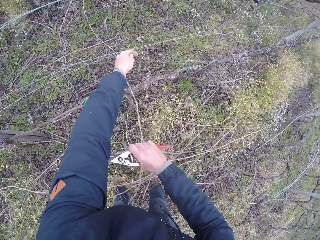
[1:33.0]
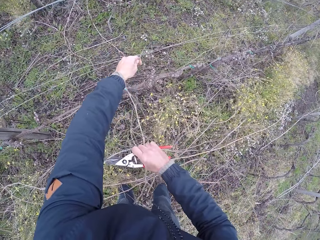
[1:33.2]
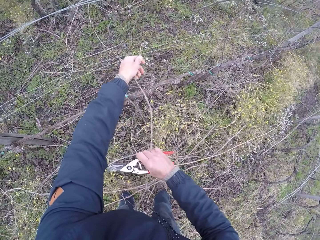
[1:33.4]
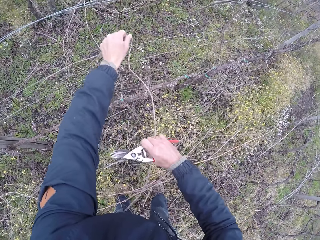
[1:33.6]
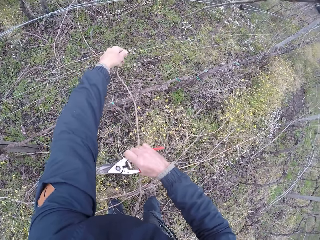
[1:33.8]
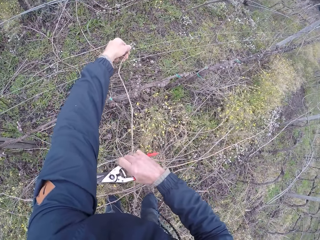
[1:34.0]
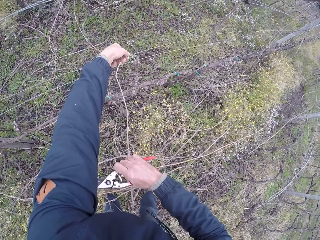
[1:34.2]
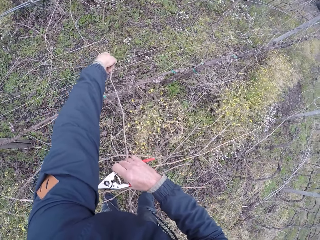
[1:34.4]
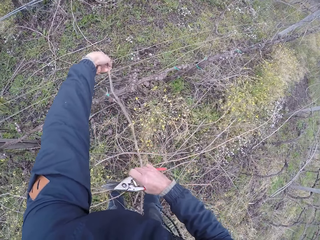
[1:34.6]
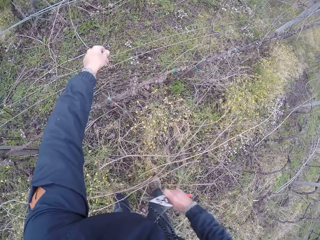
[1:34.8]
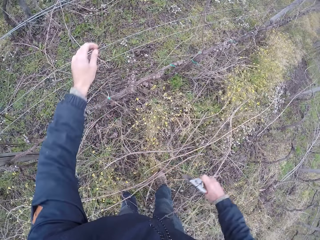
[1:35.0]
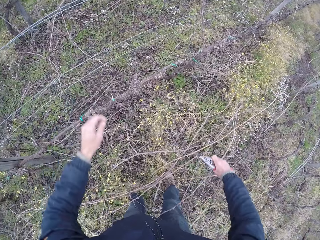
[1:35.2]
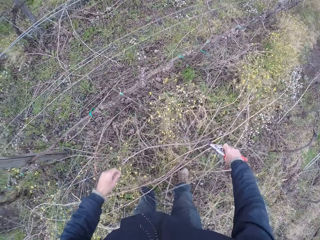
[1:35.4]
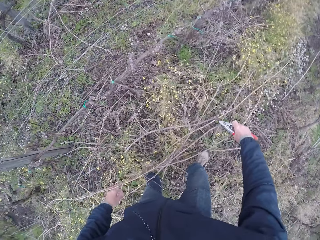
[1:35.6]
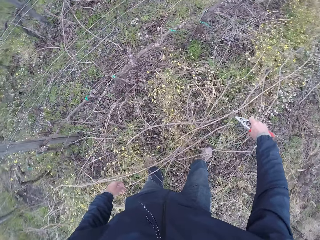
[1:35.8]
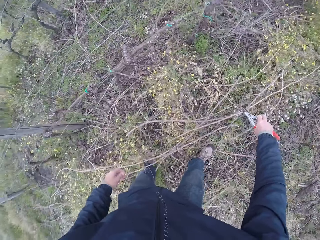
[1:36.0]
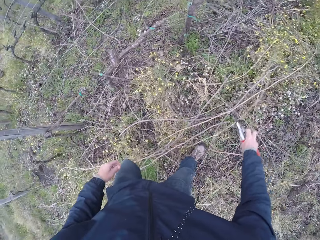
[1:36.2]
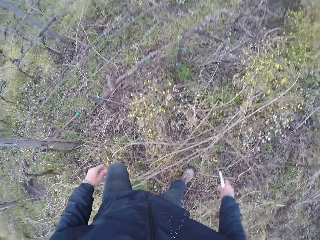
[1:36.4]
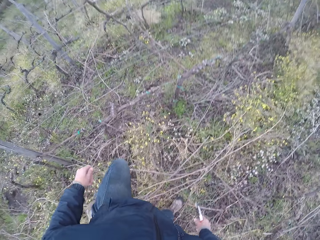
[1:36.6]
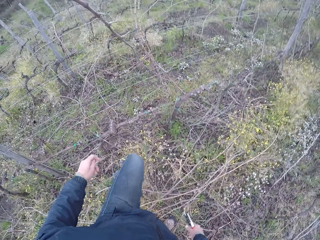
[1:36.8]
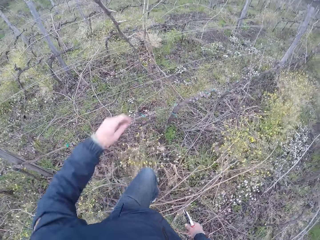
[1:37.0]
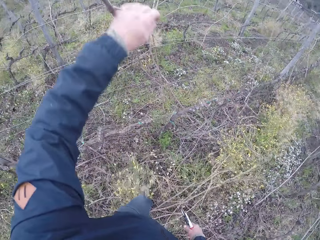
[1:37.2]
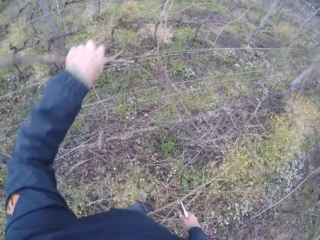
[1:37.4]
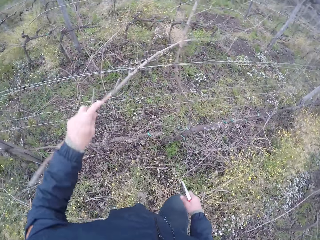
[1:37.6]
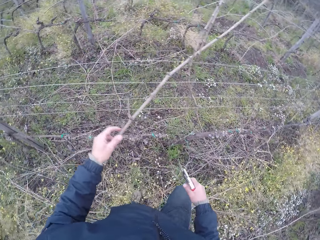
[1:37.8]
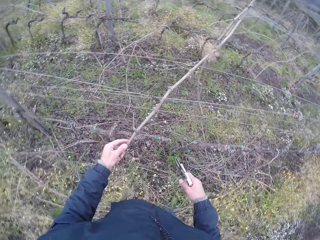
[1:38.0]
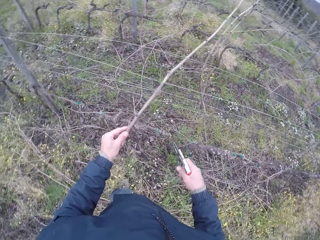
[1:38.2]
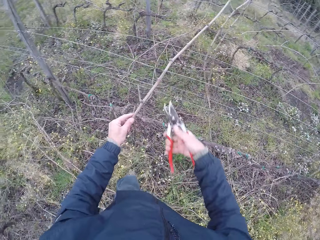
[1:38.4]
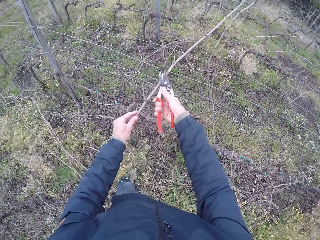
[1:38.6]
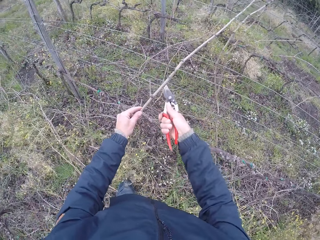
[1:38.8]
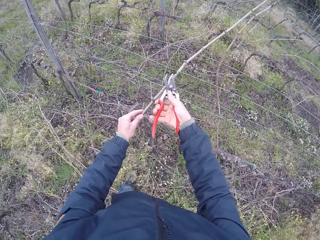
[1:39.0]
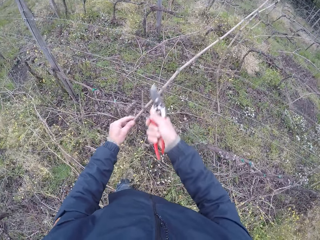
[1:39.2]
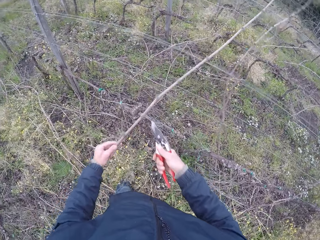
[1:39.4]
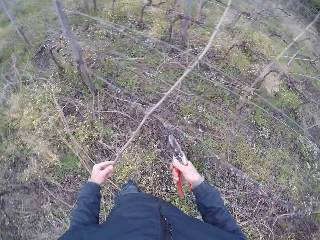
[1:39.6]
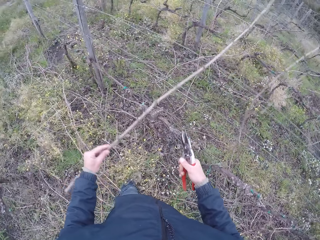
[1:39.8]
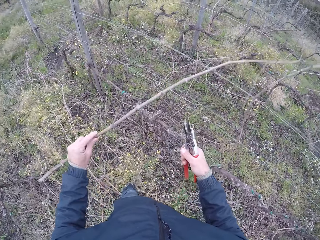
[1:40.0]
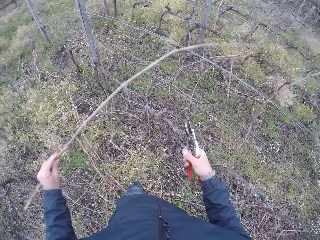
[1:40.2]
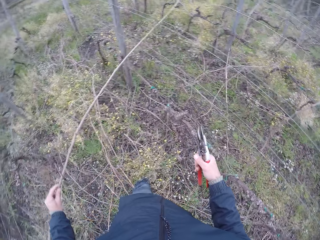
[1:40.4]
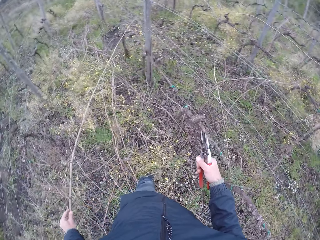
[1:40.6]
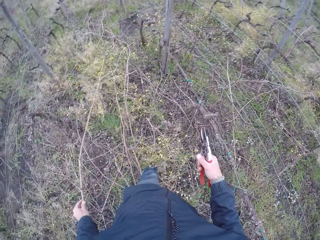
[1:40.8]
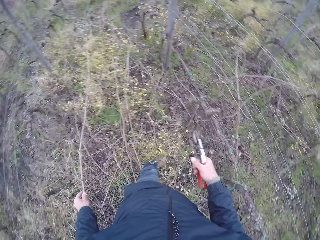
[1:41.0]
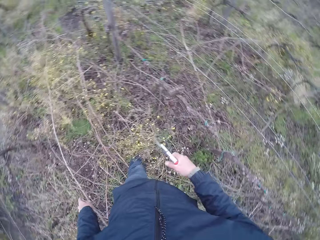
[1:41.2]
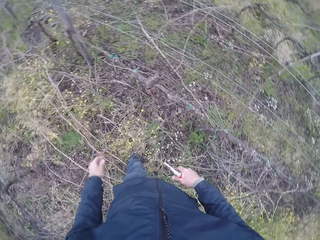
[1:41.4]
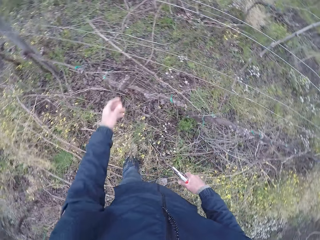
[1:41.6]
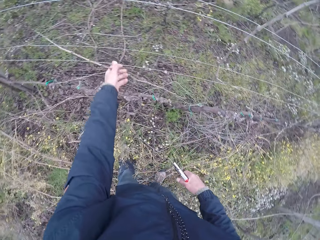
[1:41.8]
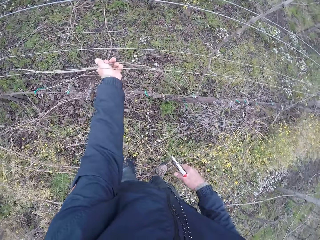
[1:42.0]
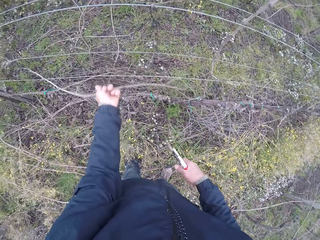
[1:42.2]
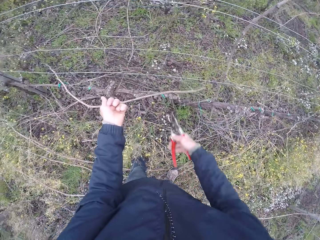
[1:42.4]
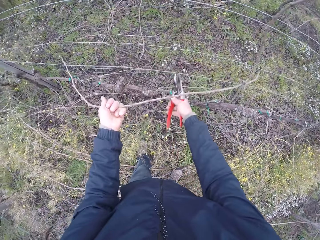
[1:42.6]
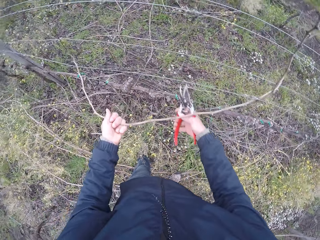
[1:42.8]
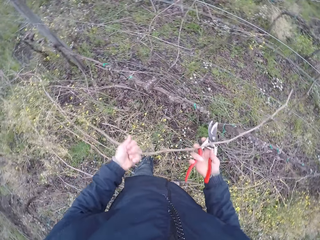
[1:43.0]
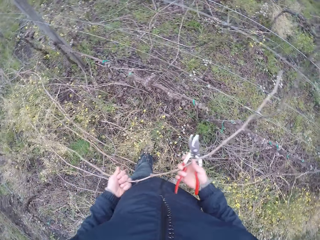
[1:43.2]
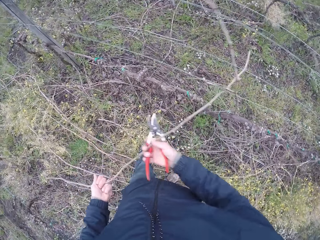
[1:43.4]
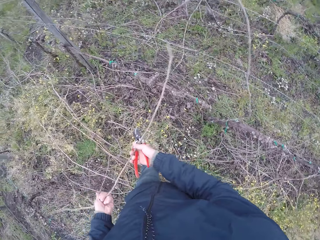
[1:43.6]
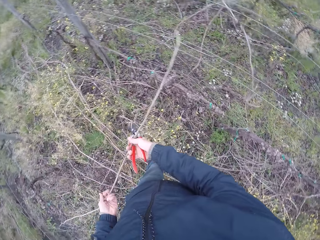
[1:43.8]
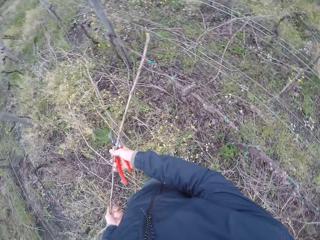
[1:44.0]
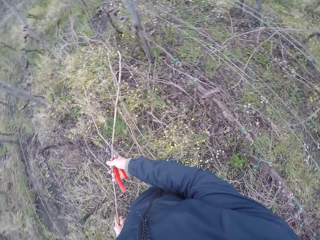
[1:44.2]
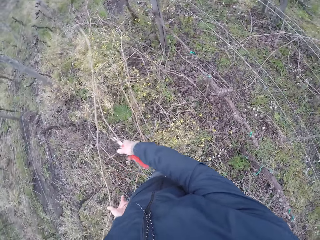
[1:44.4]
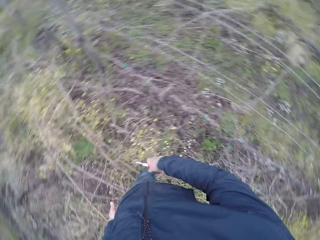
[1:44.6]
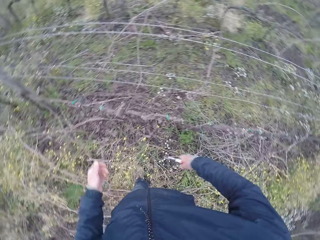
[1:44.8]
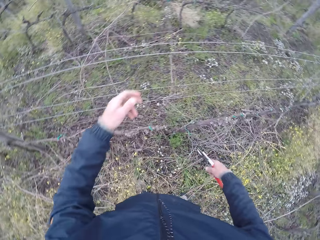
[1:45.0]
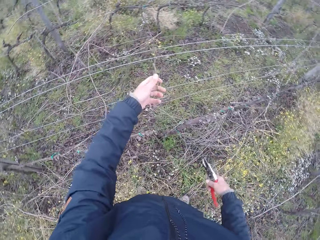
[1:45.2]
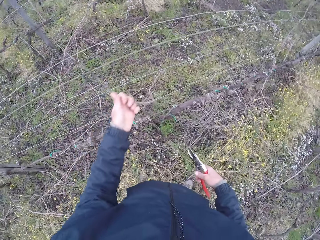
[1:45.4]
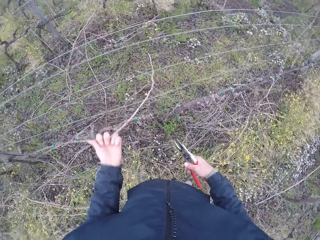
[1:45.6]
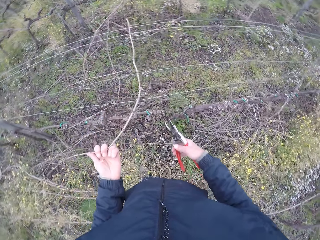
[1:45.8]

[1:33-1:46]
The camera wearer drops the dead branch or stem in her left hand on the ground. She moves the leg. She pulls a dead branch from the wire fence with her left hand. She holds the stem. She cuts the dead branch in her left hand with the plier in her right hand. She removes the stem with her hand. She puts the stem down. She removes the stem with her hands. She drops the dead branch in her hands on the ground. She pulls out a dead branch from the wire fence with her hands. She holds the stem.

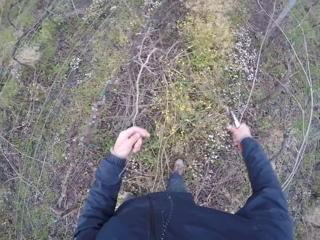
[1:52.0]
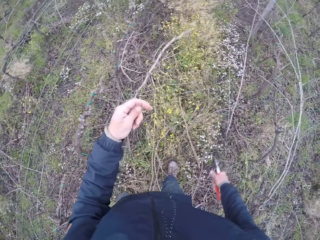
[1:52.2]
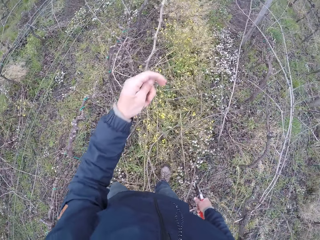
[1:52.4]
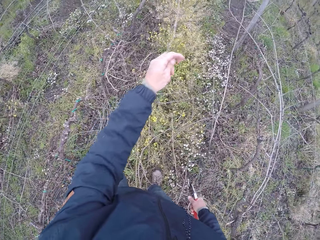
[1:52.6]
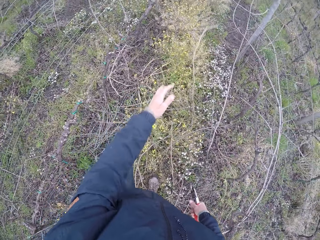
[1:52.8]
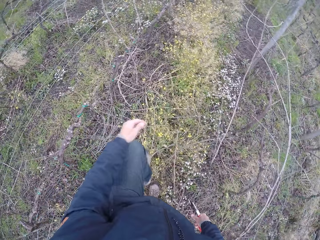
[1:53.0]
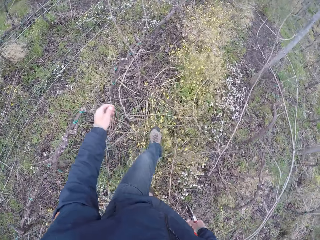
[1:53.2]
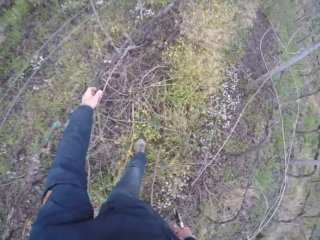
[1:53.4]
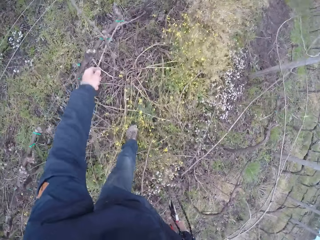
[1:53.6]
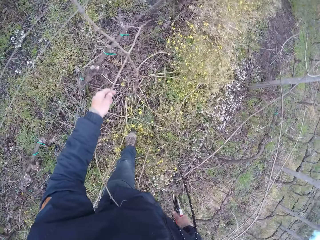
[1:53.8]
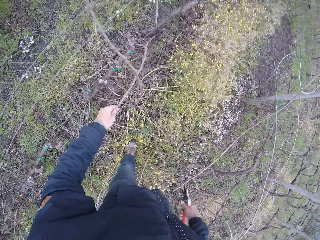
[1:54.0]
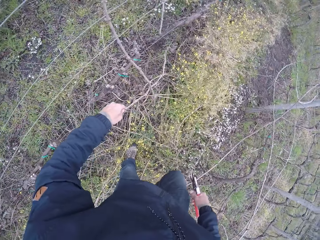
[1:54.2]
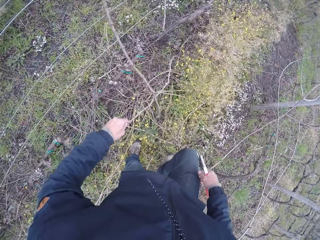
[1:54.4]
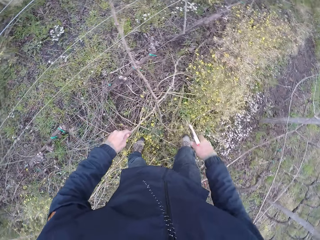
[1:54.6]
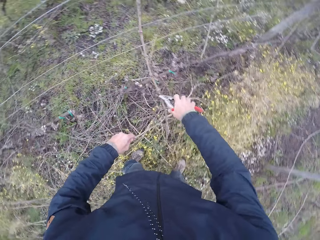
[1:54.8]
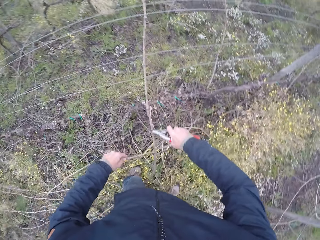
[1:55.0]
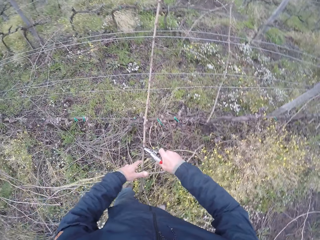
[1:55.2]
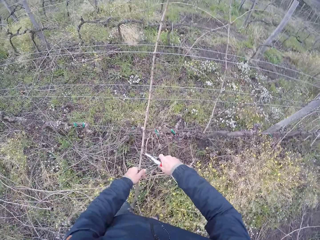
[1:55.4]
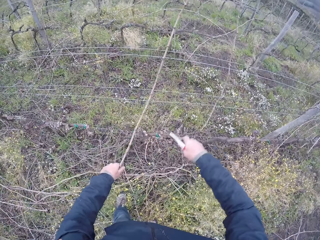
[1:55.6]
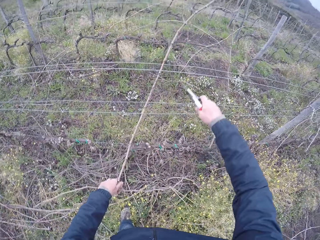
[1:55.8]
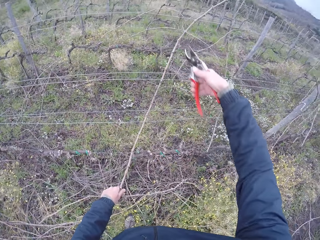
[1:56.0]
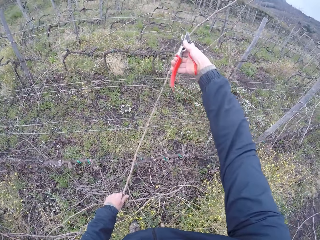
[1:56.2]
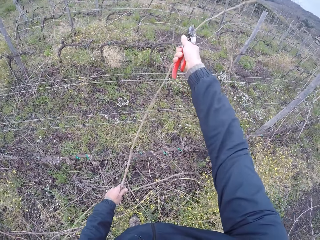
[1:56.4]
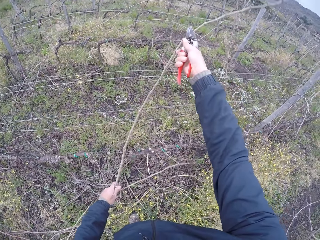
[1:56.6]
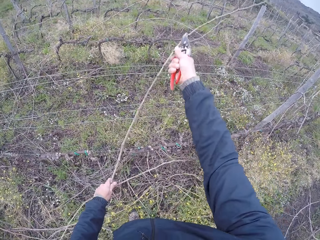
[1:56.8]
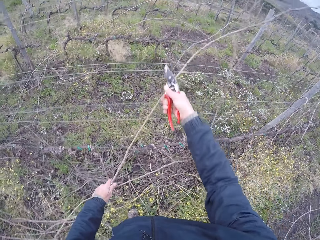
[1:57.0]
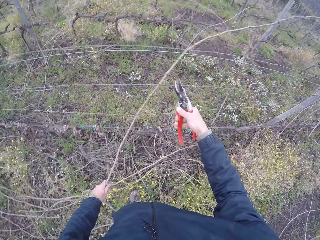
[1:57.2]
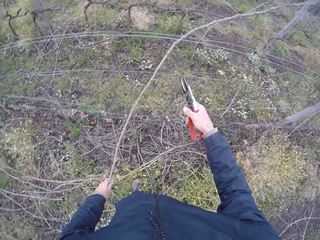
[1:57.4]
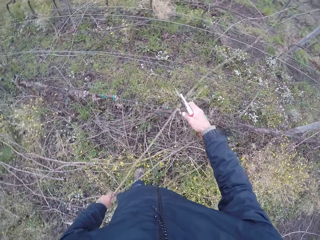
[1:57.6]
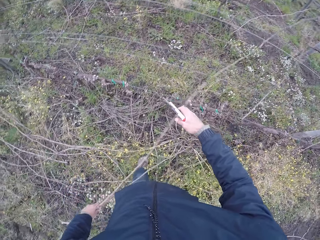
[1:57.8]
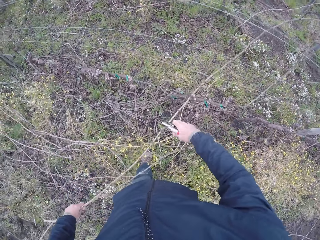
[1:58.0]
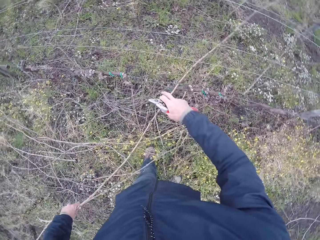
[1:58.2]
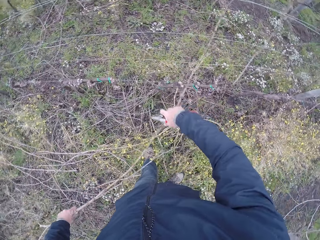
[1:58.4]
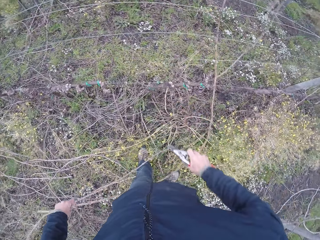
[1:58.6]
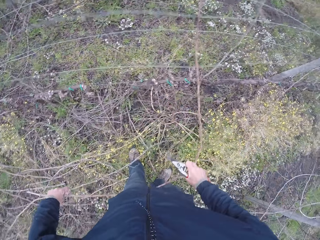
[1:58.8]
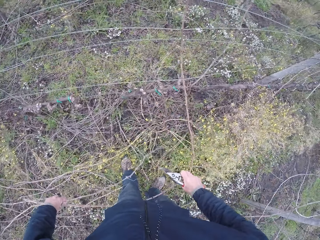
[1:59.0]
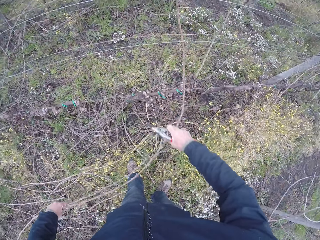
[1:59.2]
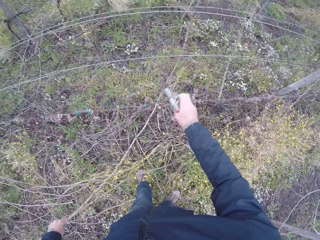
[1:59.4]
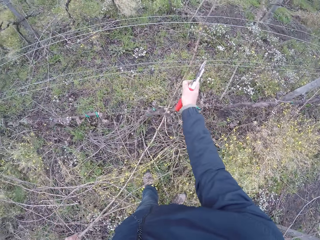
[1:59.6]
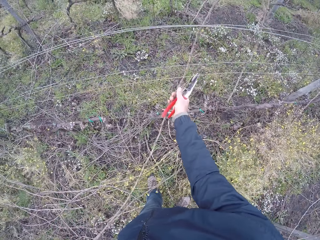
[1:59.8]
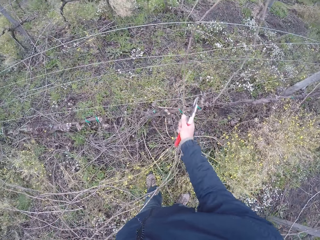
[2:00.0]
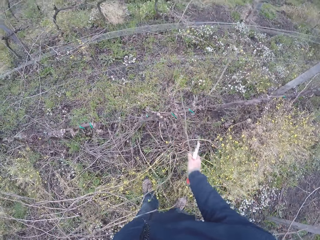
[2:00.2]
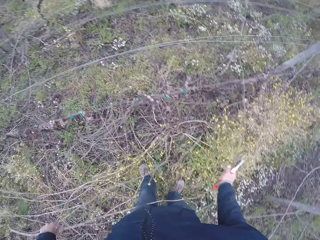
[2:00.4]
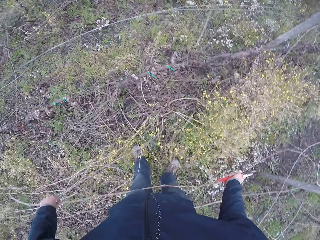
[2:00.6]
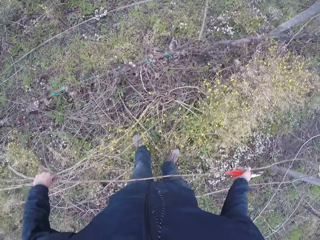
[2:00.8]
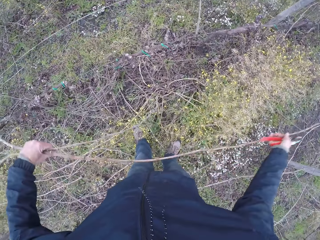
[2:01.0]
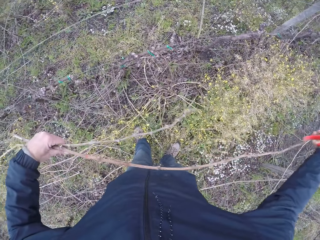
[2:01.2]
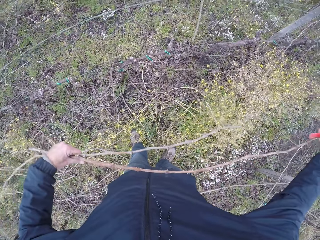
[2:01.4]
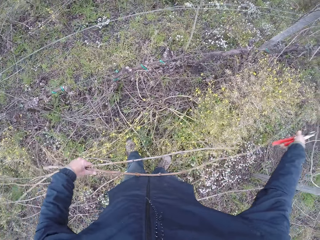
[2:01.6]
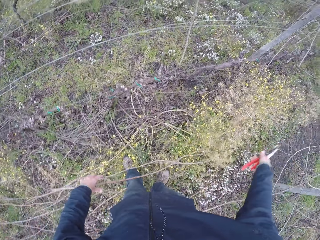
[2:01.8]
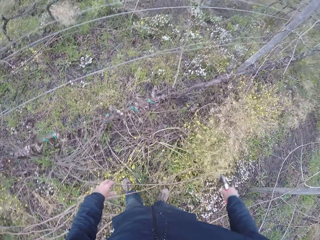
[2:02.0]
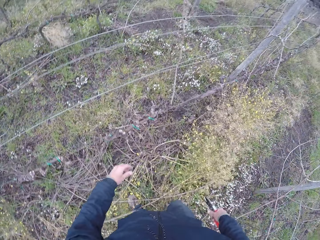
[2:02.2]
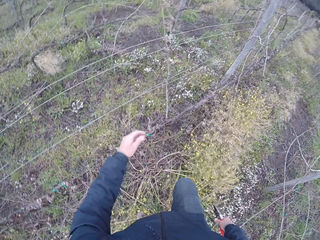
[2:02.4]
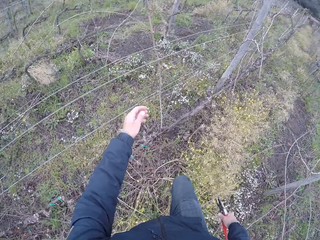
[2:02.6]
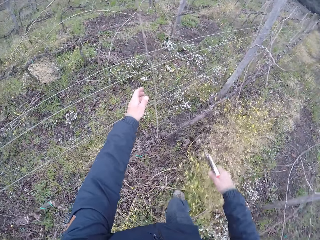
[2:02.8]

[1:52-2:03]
The camera wearer drops the dead branch or stem in her left hand on the ground. She picks up a dead branch from the ground with her left hand. She holds the stem. She cuts the dead branch in her left hand with the plier in her right hand. She pulls out dead branches from the wire fence with her hands. She holds the stem with her hands. She drops the dead branches in her hands on the ground.
